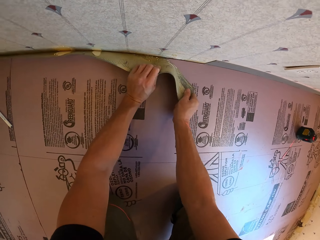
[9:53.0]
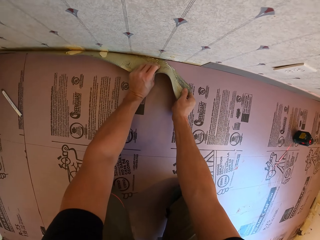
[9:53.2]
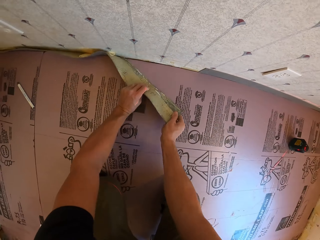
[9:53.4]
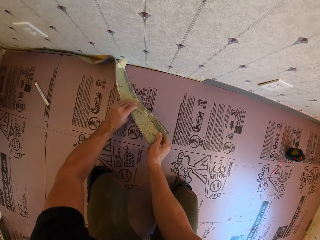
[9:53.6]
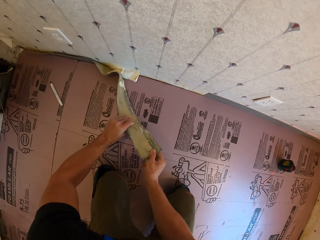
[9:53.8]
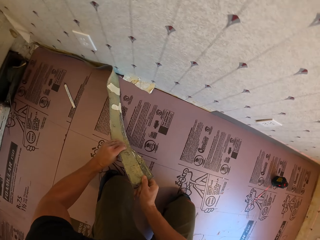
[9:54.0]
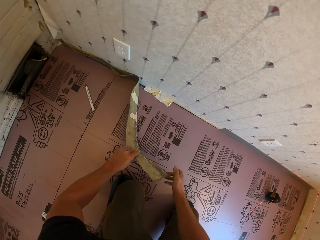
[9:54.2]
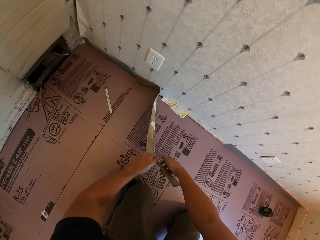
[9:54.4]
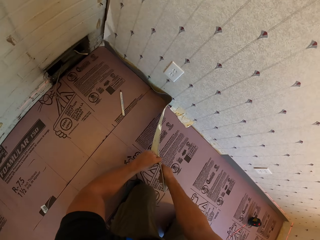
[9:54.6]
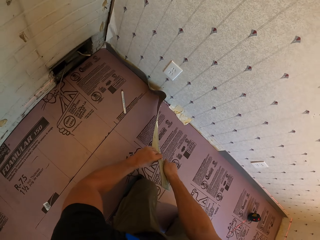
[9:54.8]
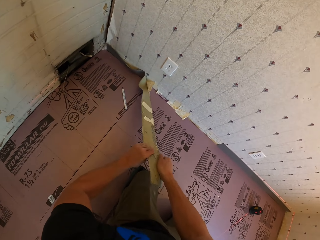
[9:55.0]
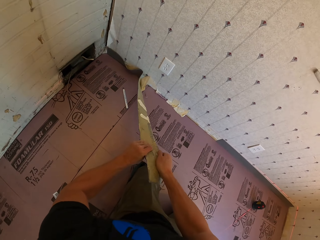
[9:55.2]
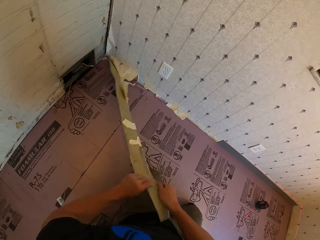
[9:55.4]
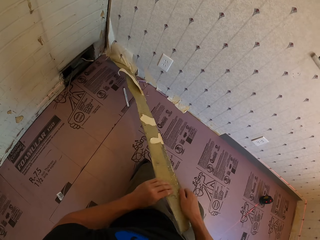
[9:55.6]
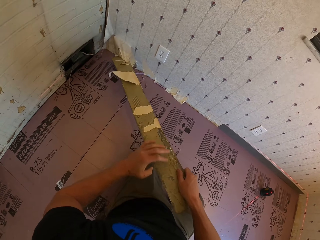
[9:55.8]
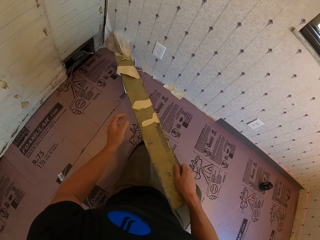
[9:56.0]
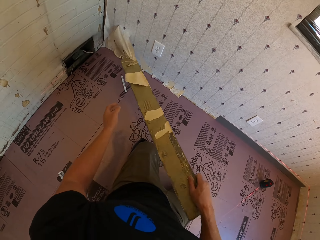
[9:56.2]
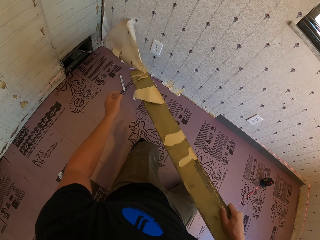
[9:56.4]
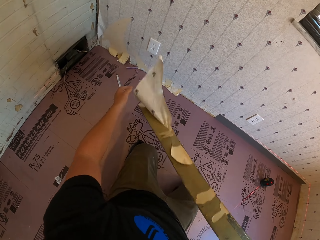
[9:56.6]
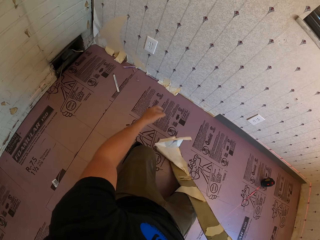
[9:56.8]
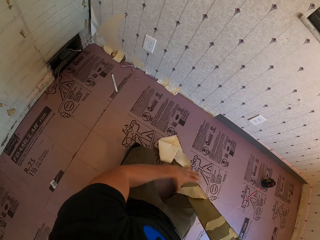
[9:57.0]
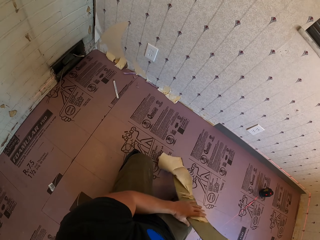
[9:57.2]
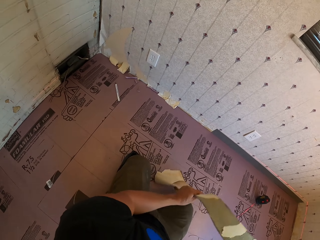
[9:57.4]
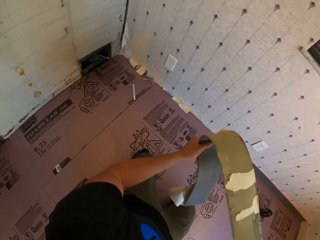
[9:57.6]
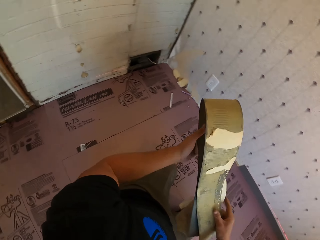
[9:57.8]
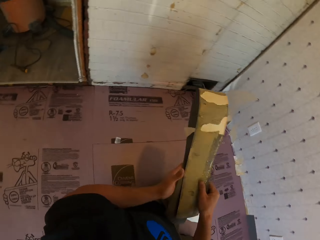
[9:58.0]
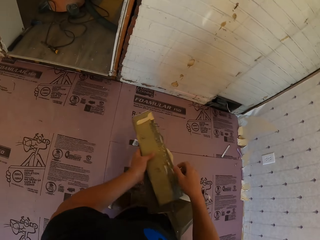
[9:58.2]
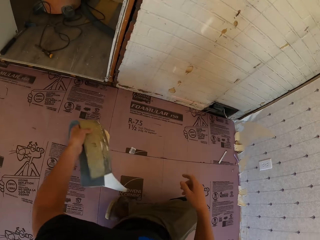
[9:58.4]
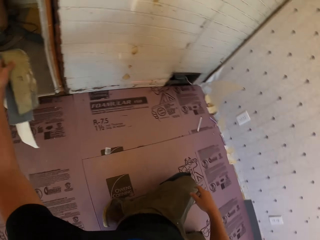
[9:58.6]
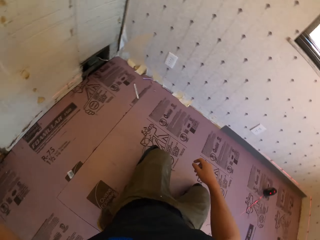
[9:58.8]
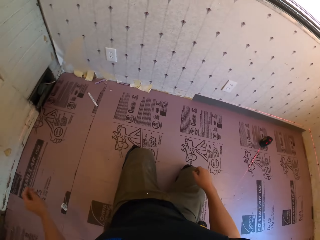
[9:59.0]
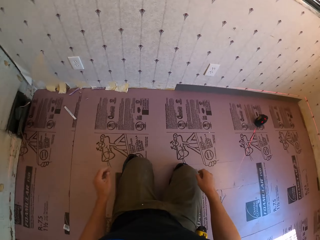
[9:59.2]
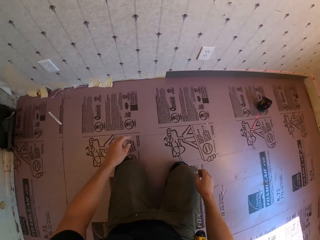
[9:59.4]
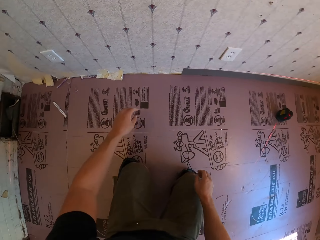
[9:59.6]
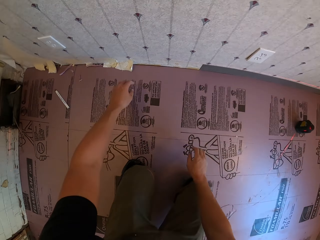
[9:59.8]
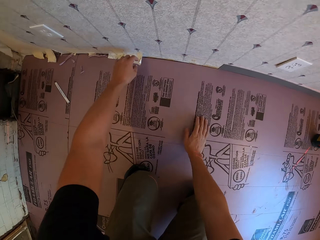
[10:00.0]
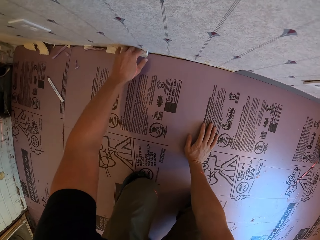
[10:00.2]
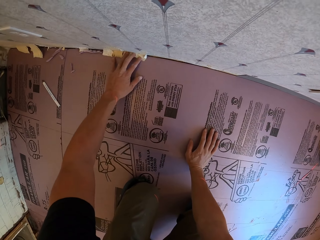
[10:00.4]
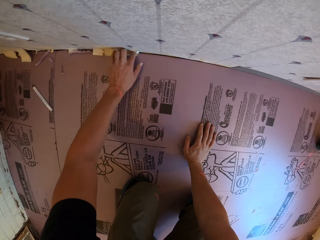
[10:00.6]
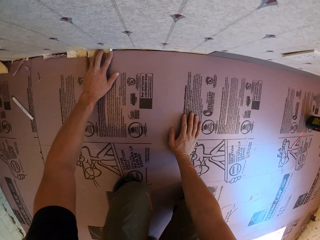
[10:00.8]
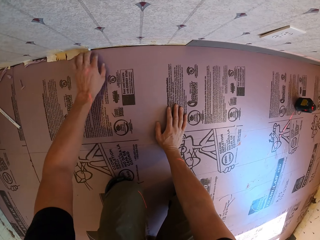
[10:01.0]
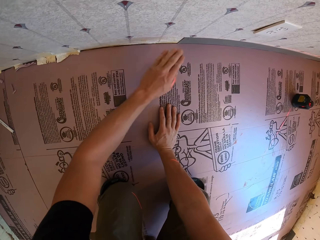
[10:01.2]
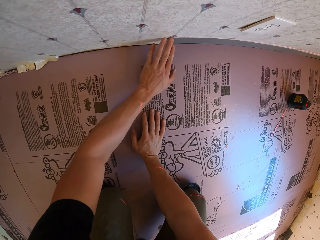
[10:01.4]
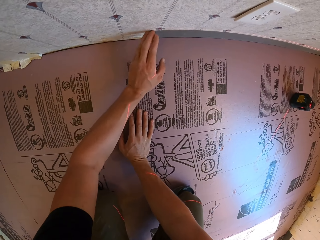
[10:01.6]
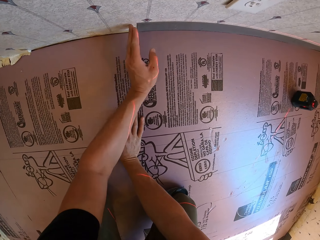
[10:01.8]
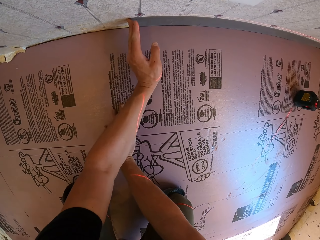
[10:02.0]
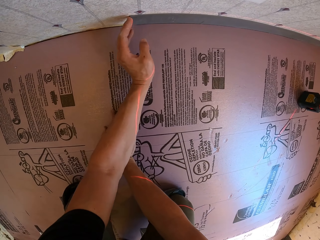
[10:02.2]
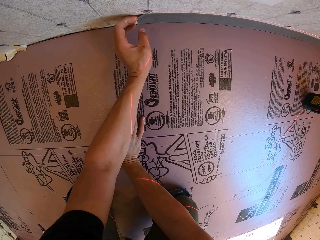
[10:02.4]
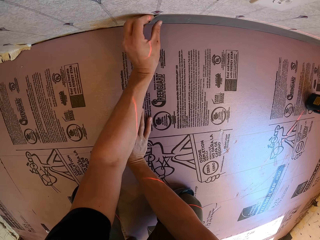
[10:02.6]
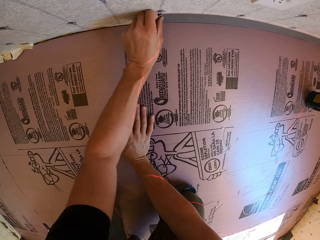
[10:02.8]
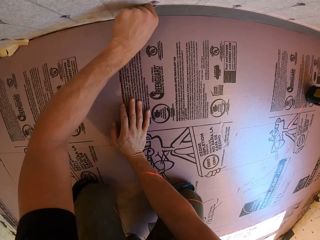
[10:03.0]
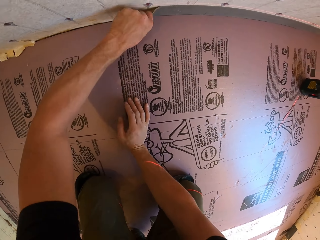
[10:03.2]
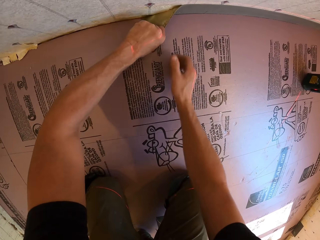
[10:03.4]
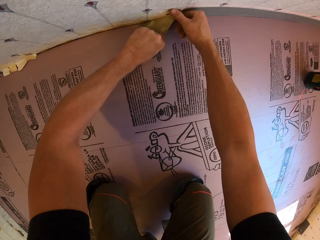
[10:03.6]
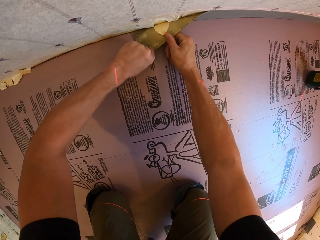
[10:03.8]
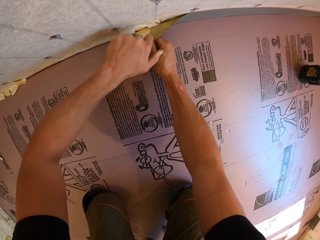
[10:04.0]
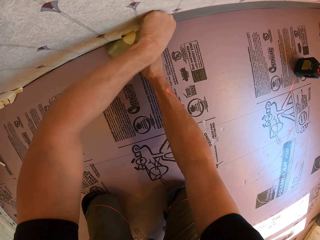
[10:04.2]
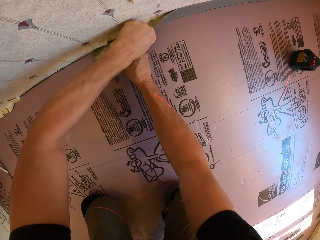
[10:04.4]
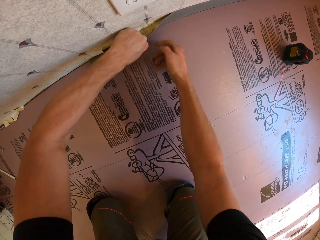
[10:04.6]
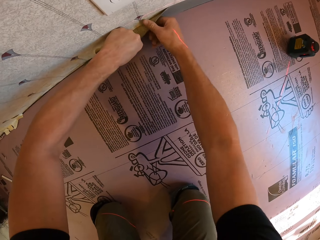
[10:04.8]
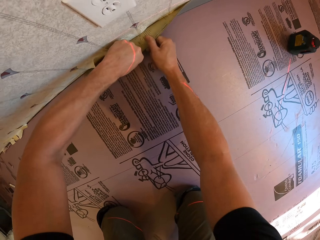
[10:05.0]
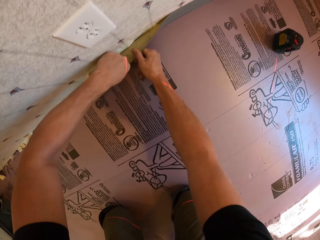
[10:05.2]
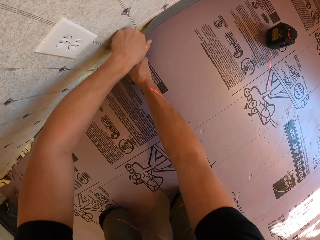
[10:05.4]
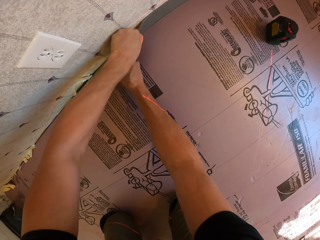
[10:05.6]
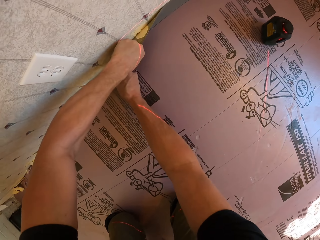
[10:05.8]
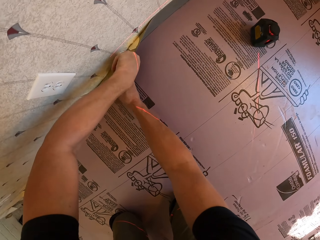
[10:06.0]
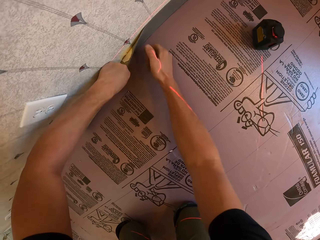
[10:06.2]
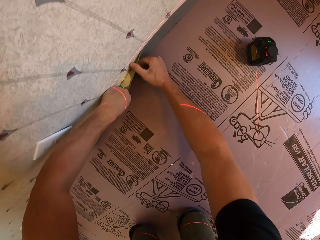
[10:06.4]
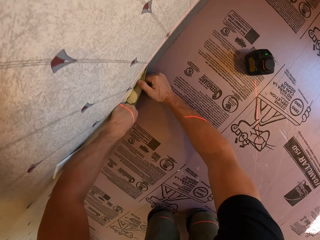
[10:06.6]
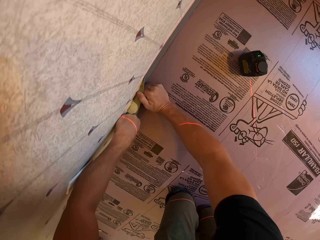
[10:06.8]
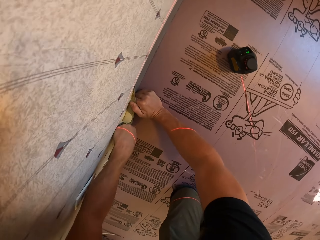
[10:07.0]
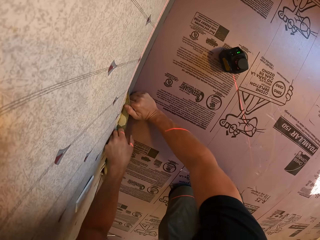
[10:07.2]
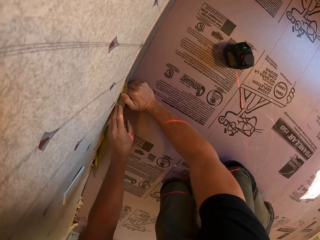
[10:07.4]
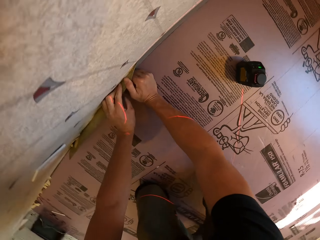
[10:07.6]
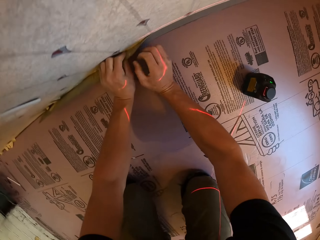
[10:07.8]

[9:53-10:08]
The camera wearer folds the wallpaper. He throws the wallpaper in the cabinet. He touches the wallpaper with his left hand. He peels off the floor wallpaper with his left hand. He peels off the floor wallpaper with both hands.

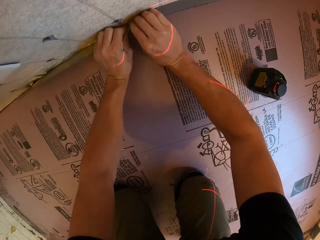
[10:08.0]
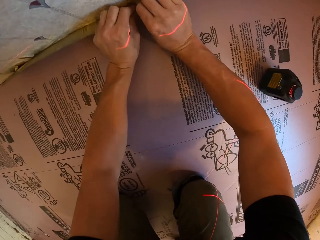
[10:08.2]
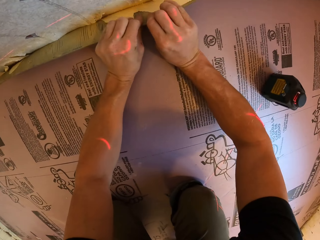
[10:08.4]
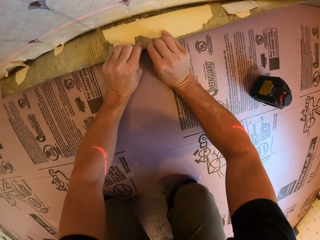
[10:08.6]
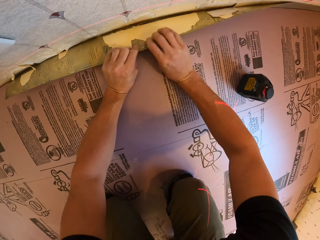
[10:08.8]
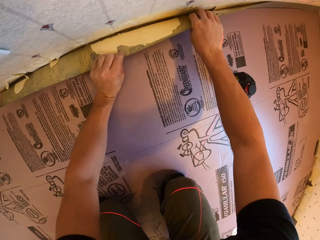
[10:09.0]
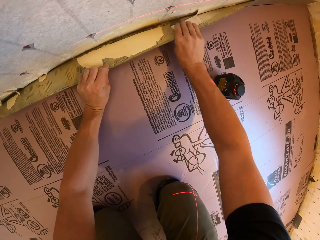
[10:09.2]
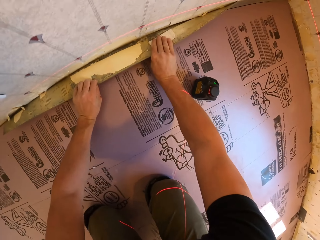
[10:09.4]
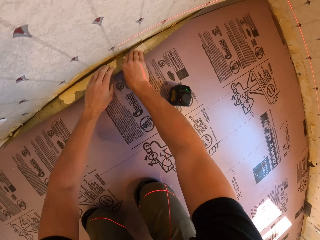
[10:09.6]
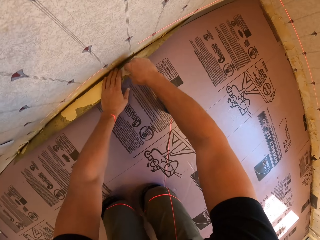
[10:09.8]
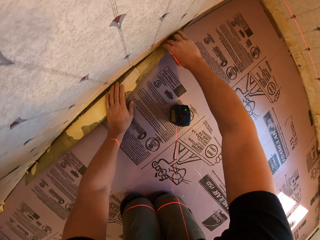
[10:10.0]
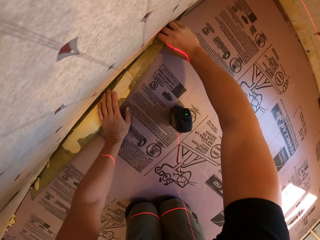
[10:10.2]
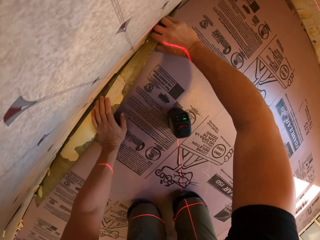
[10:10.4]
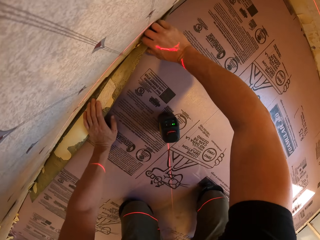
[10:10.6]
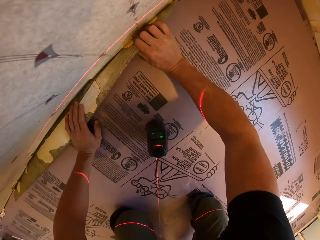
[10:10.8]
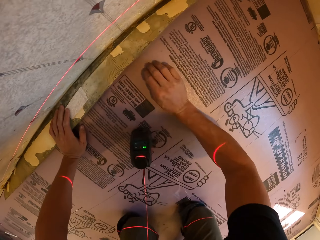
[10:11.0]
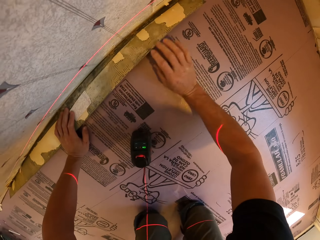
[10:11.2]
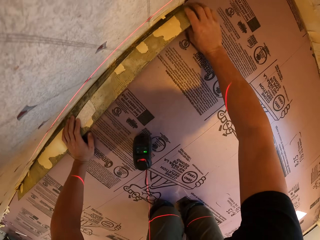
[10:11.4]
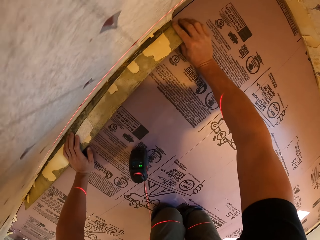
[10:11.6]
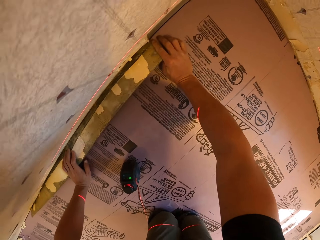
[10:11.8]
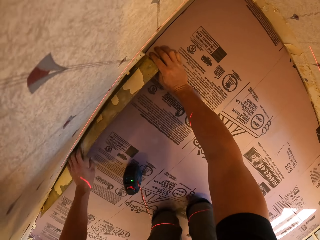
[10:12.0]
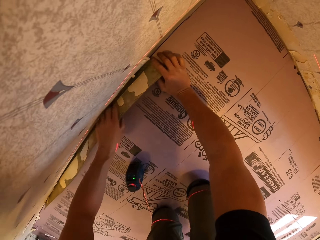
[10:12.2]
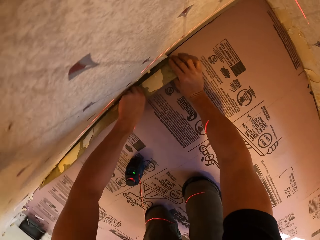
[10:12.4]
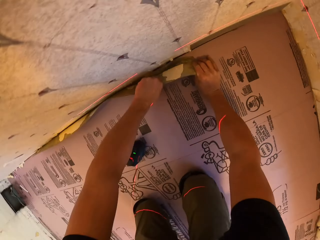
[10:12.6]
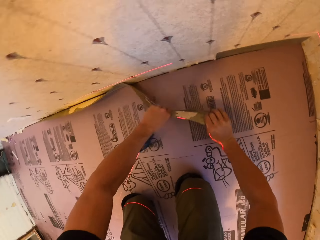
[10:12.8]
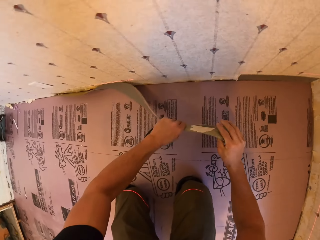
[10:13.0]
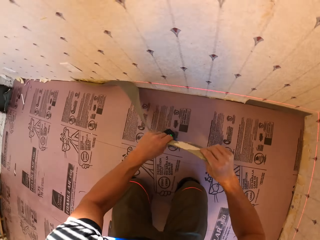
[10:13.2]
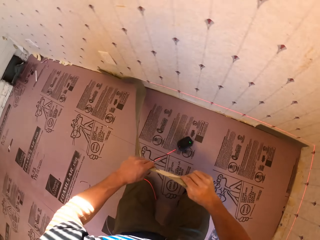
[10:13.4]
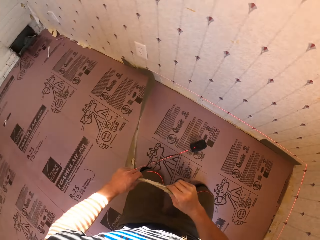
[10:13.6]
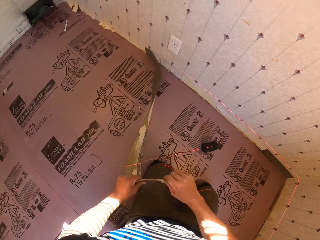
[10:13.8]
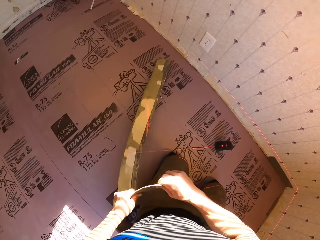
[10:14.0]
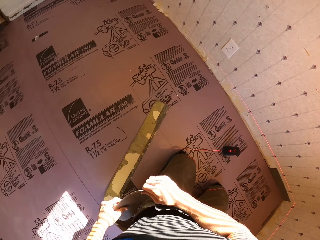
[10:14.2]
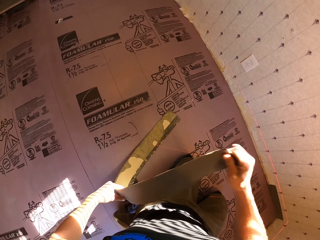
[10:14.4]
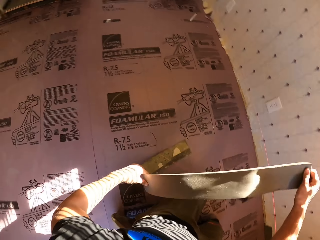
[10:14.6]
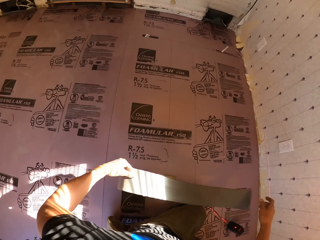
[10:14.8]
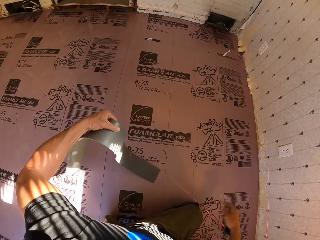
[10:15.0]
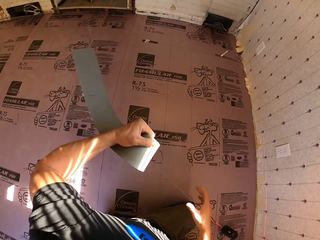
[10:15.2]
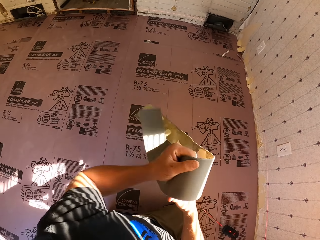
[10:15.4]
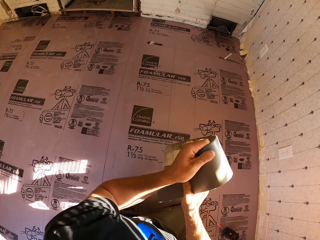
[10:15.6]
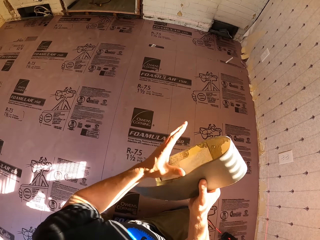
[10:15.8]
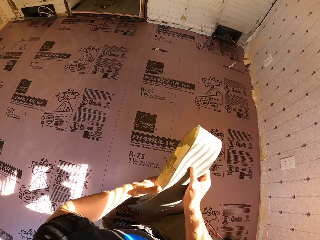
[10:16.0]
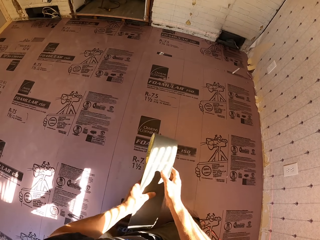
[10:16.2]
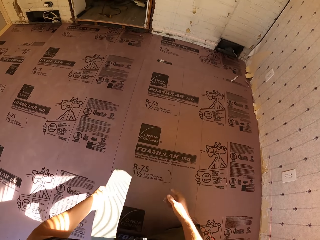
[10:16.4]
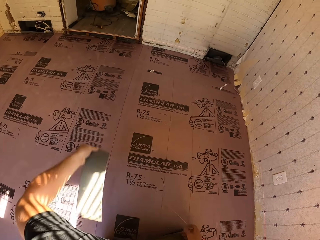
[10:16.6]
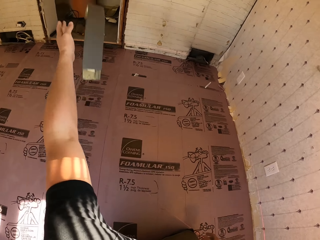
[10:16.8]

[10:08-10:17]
The camera wearer folds the wallpaper.
